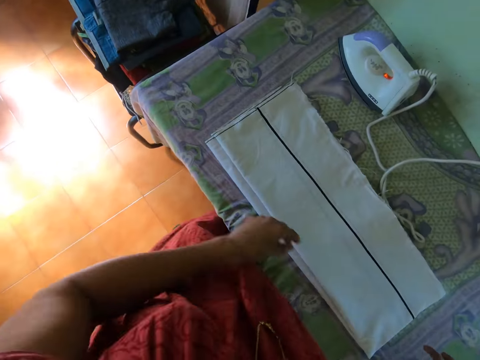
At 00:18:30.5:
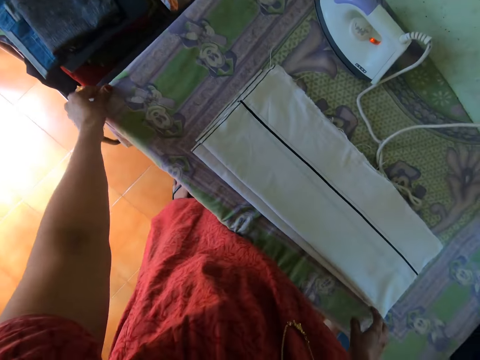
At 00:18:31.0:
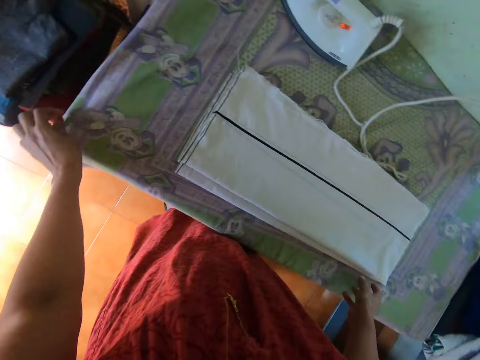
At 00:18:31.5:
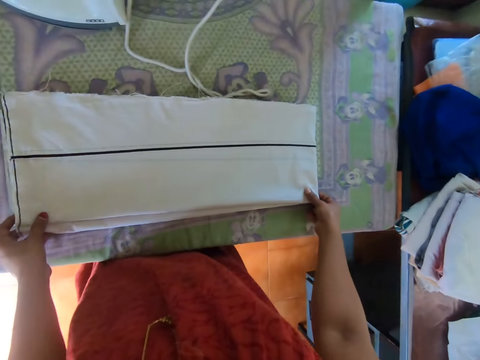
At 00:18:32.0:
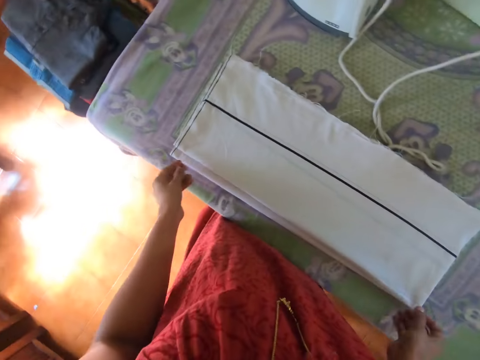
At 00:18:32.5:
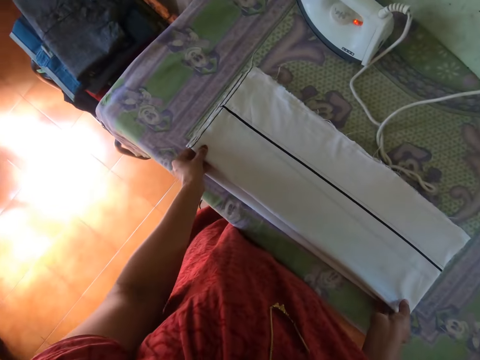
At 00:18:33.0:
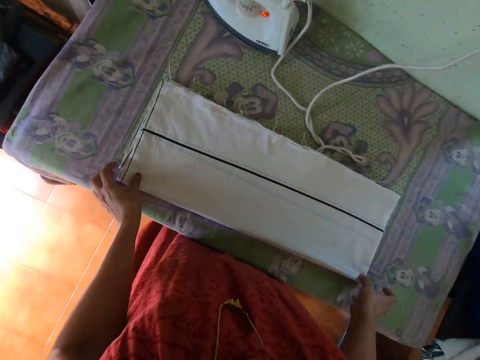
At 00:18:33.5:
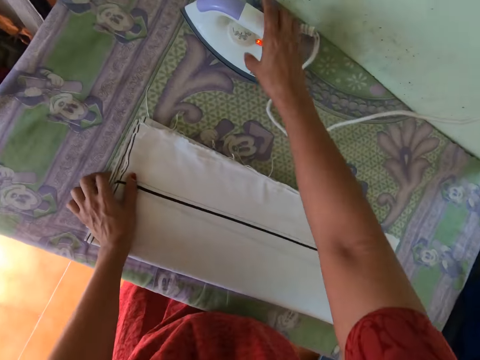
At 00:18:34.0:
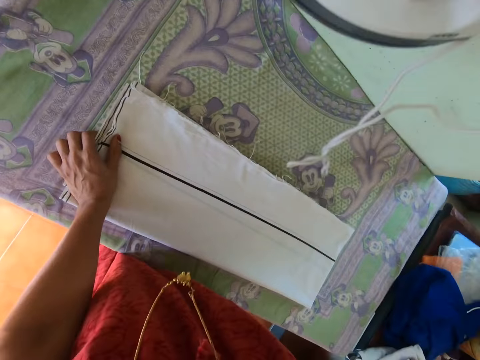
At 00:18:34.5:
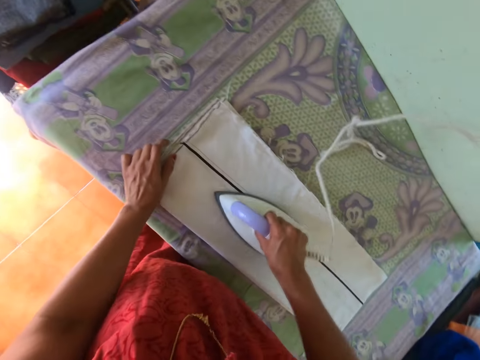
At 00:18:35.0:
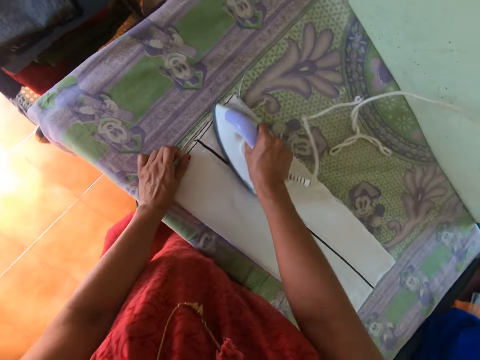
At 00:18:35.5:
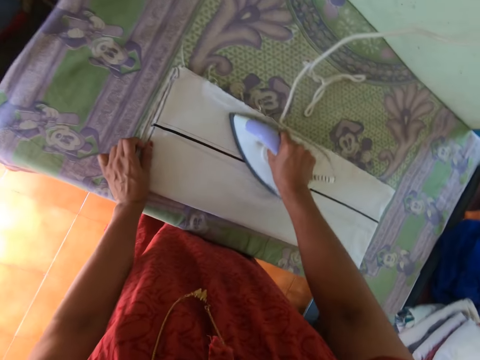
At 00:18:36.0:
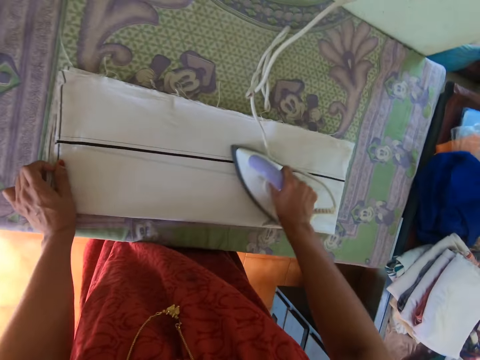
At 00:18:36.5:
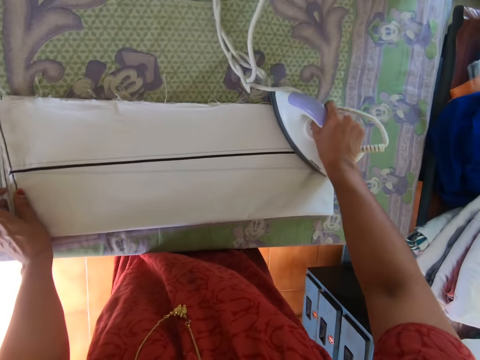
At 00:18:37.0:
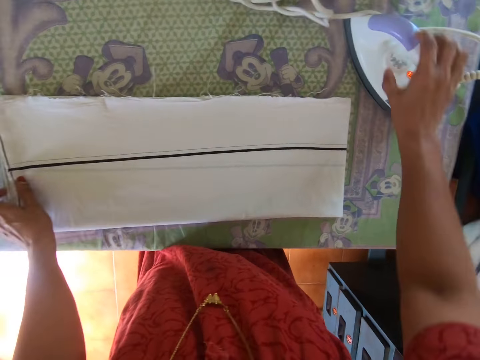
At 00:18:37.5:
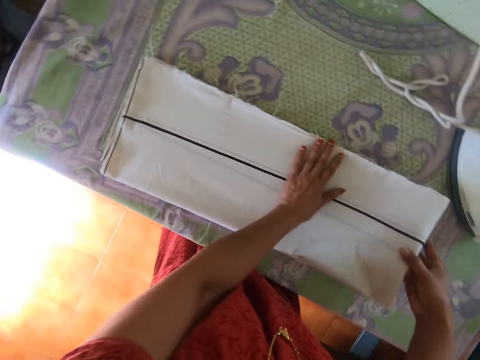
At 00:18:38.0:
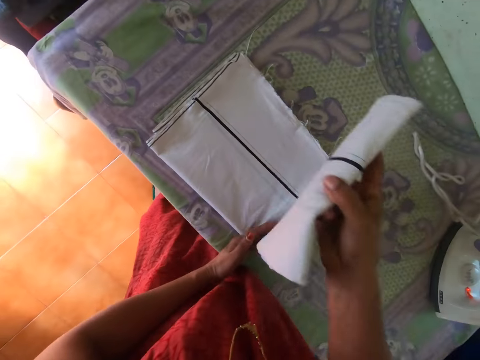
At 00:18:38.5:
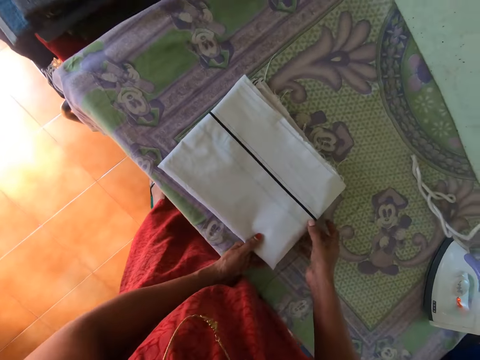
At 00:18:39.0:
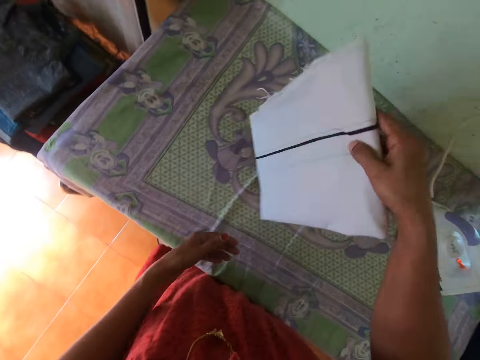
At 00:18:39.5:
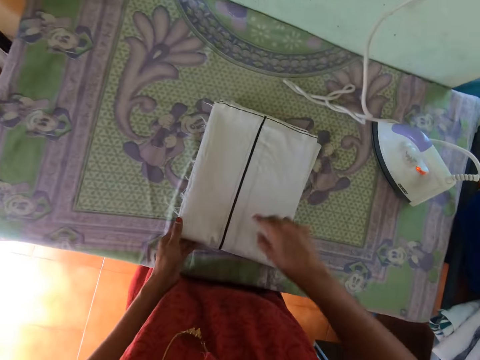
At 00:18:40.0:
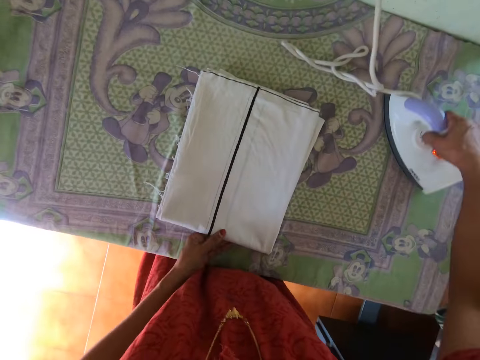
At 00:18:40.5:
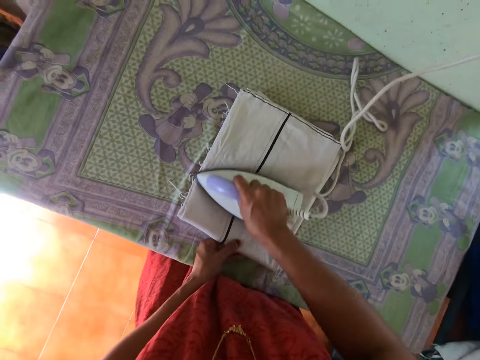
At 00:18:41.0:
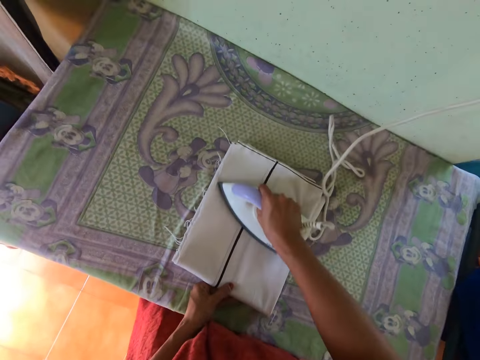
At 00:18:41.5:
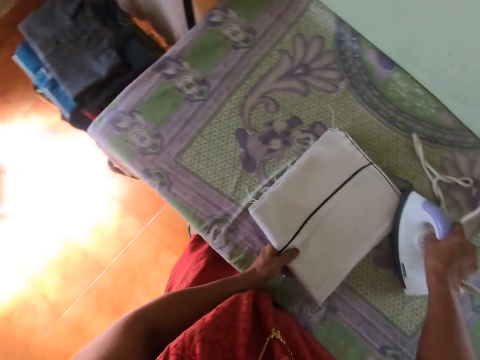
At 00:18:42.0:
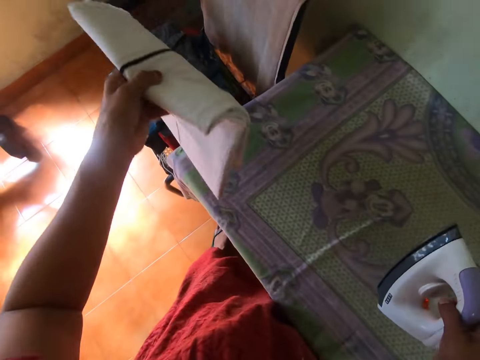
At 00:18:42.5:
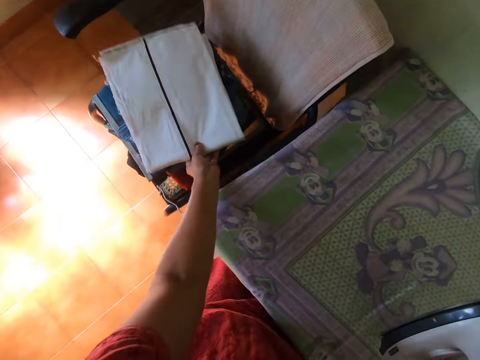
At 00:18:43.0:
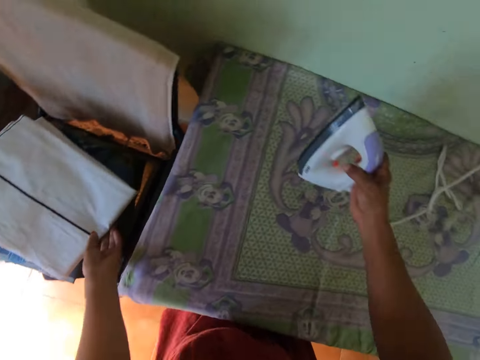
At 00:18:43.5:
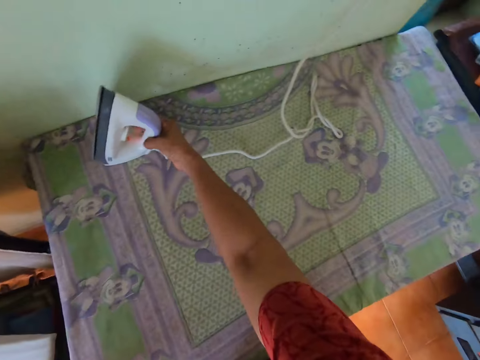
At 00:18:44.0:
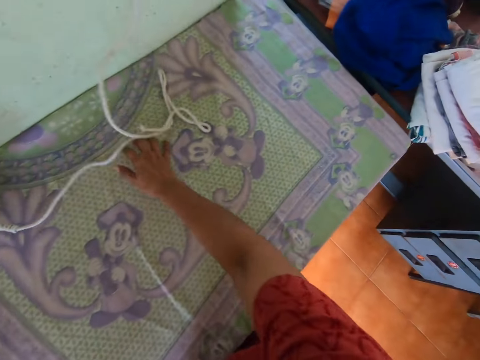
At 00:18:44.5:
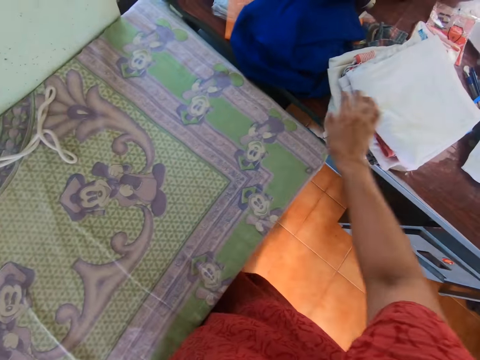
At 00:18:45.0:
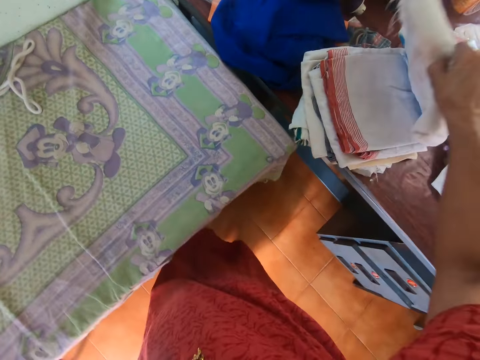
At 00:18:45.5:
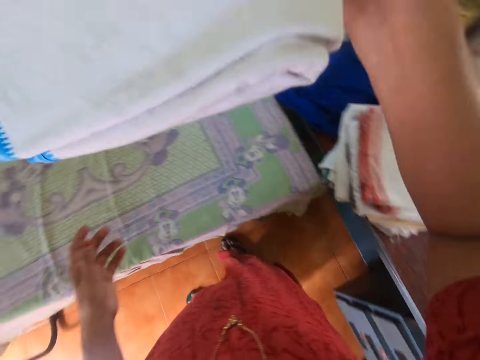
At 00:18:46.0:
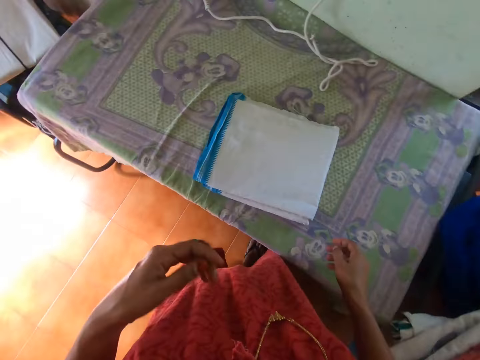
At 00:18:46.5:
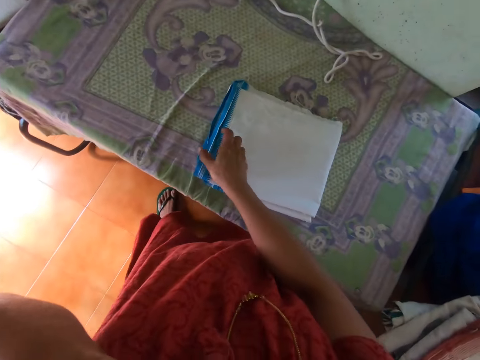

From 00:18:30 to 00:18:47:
The camera wearer moves ahead. She drops the cloth on the table with both hands. She touches the cloth with her right hand. She straightens the cloth with the left hand. She touches the cloth with her left hand. She aligns the cloth with both hands. She picks the iron box with the right hand. She irons the cloth with the right hand. She places the iron box on the table. She folds the cloth with both hands. She turns the cloth with the right hand. She places the cloth on the table with the right hand. She carries the iron from the table with her right hand. She irons the cloth with the iron in her right hand. She lifts the cloth with the left hand. She drops the cloth on a pile of cloth on a chair with her left hand. She drops the iron on the table with her right hand. She carries a cloth from the table with her right hand. She drops the cloth on the table with her right hand. She lifts the left hand.

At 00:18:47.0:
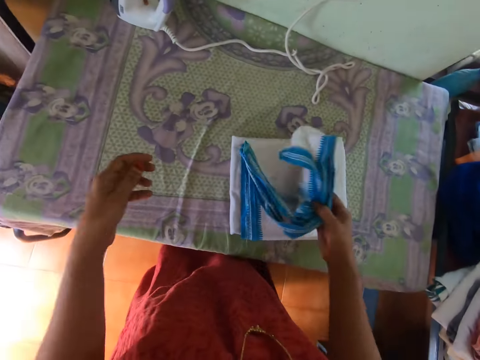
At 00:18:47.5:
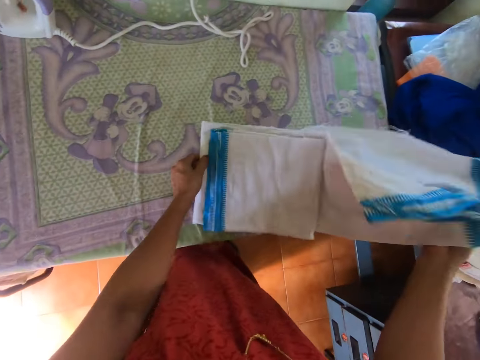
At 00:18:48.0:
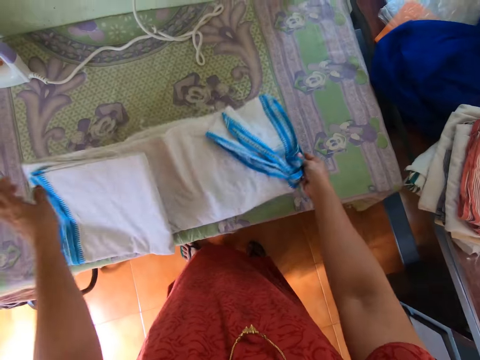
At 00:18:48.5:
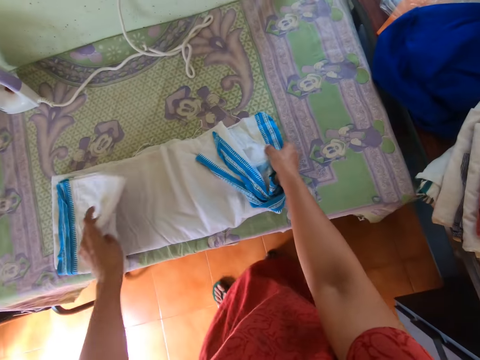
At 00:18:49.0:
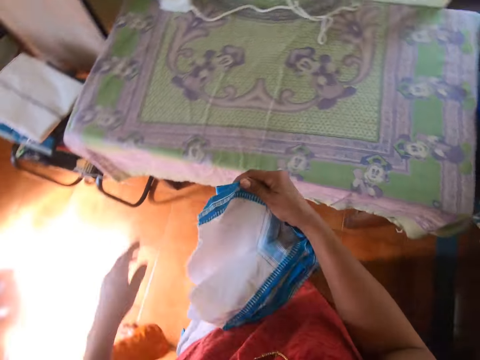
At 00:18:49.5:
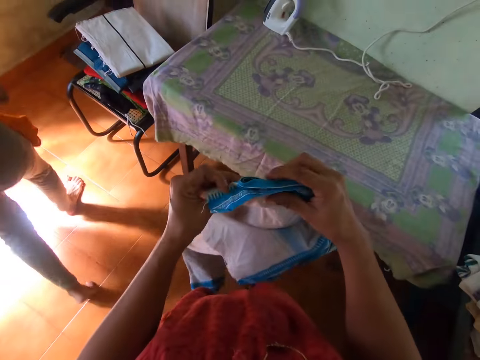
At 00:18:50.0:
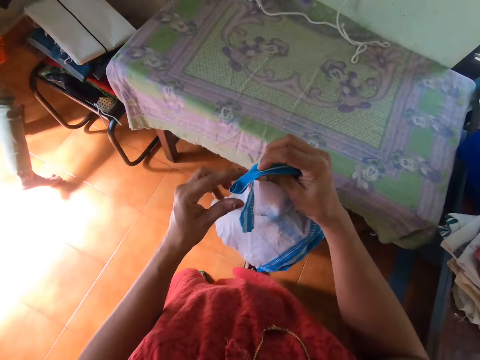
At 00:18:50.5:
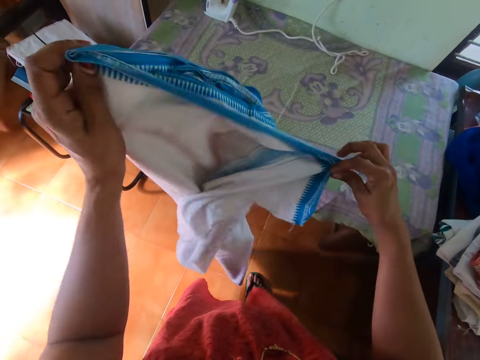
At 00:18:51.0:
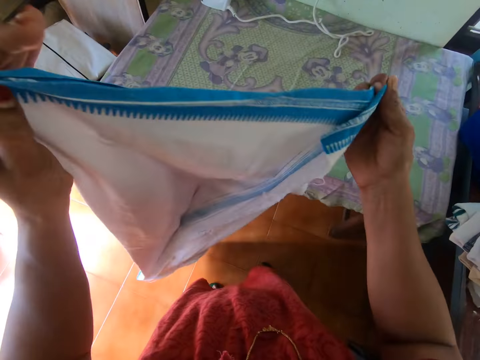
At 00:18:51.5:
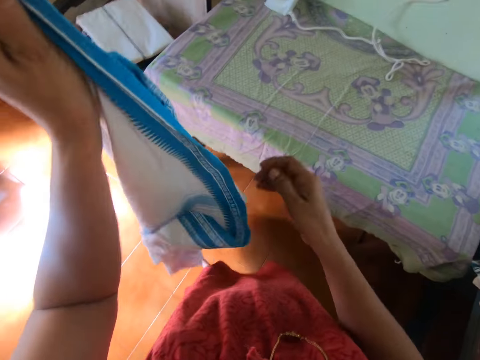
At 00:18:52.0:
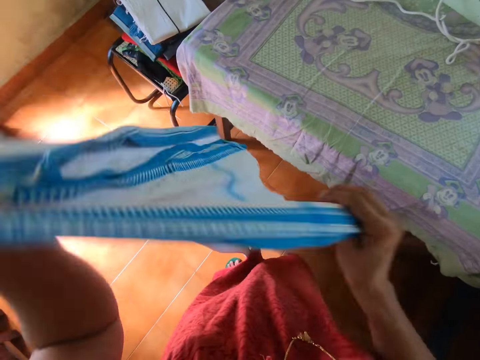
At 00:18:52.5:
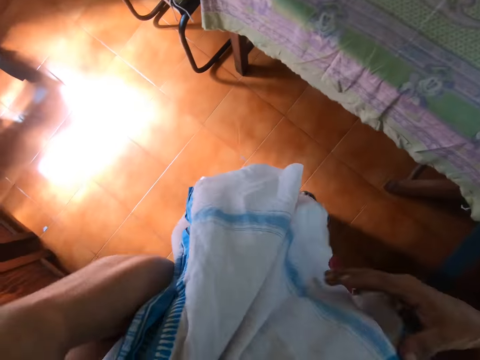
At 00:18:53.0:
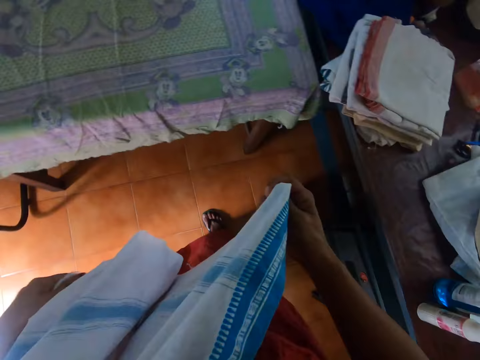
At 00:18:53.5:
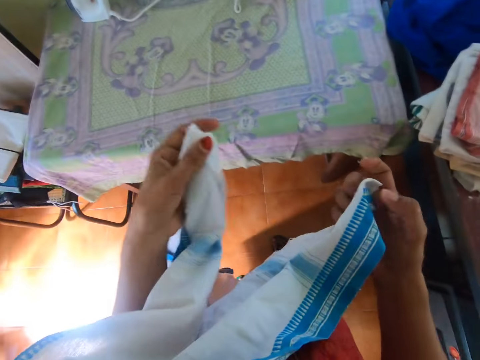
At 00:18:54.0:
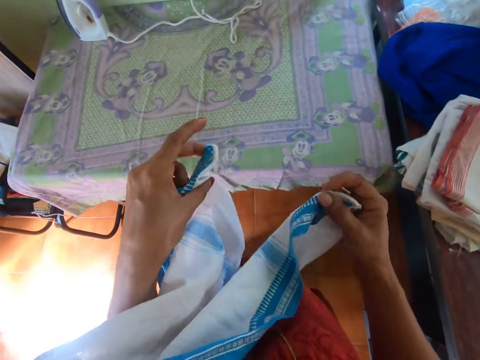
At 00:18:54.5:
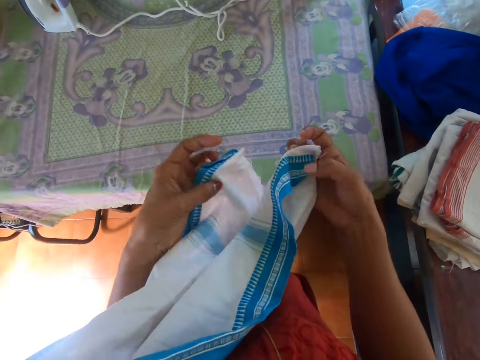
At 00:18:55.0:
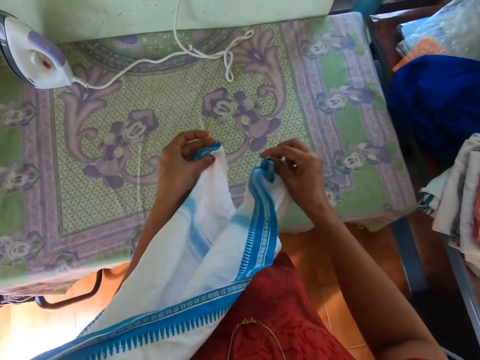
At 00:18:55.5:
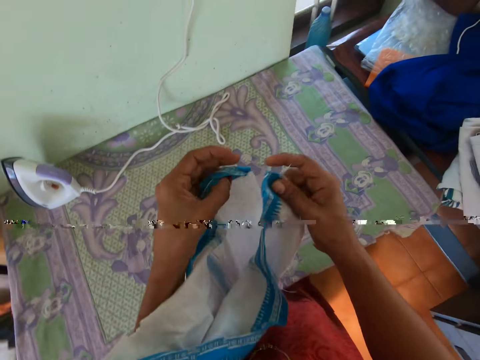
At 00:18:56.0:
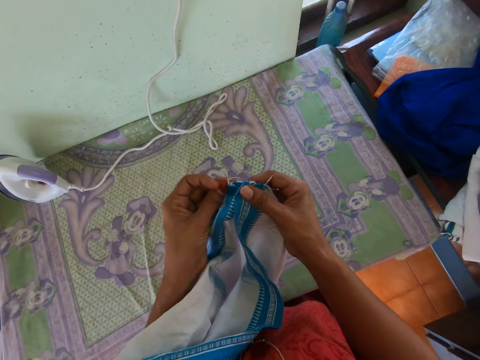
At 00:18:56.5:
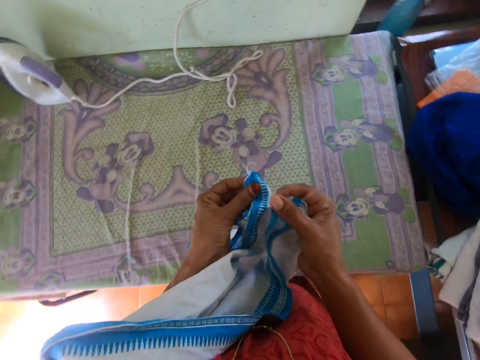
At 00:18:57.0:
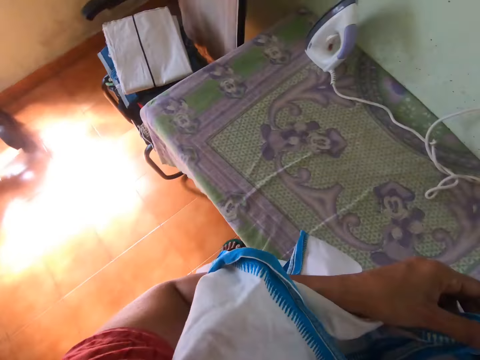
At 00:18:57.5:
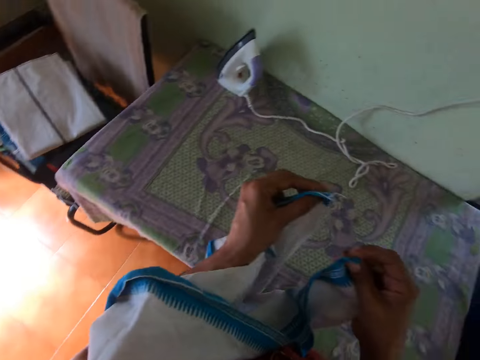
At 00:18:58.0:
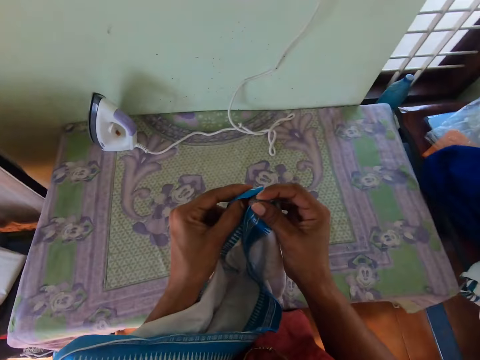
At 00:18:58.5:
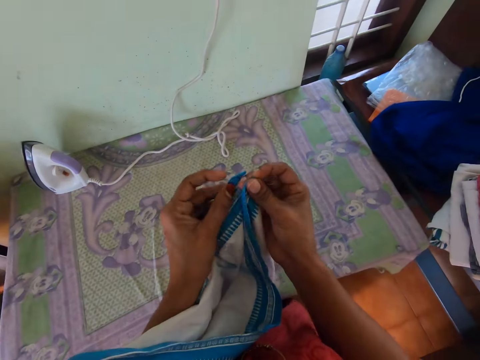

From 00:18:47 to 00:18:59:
The camera wearer opens the cloth with her right hand. She folds the cloth with both hands. She opens the cloth with both hands. She spreads the cloth with both hands. She holds the ends of the cloth with both hands. She moves around.
